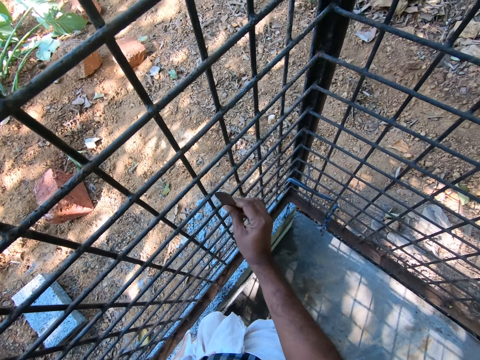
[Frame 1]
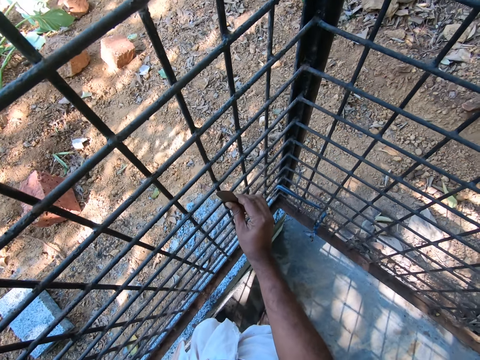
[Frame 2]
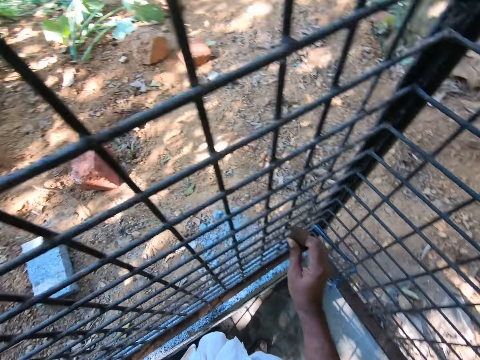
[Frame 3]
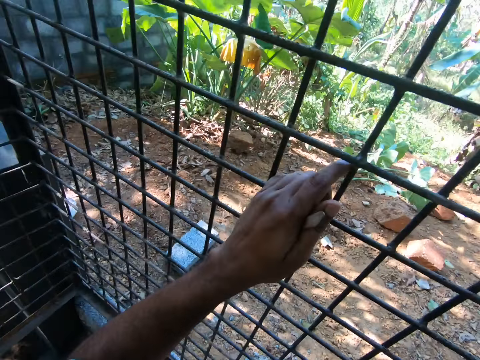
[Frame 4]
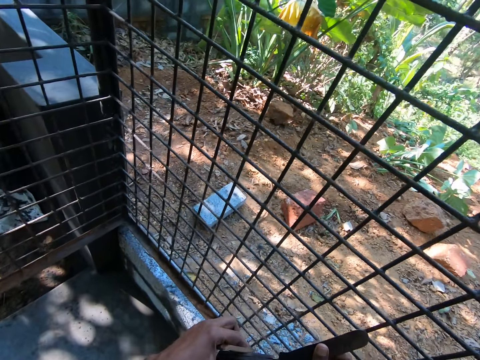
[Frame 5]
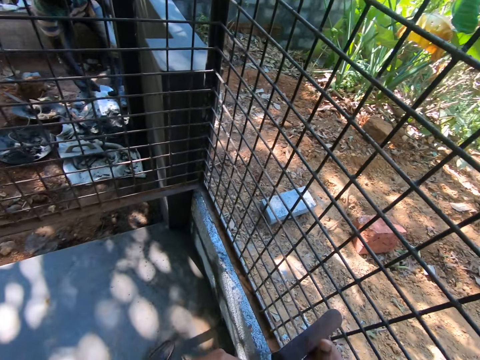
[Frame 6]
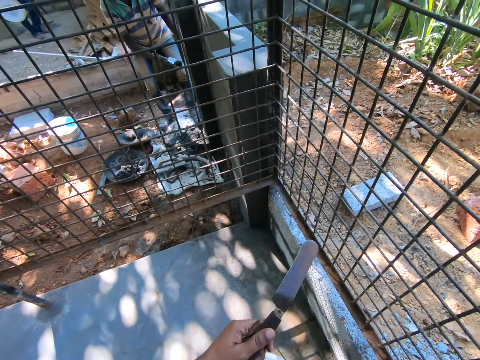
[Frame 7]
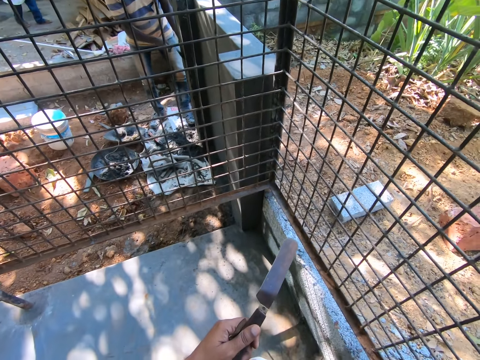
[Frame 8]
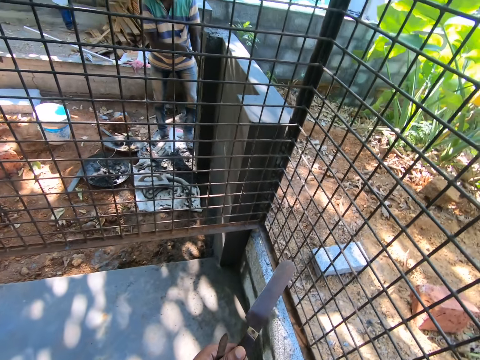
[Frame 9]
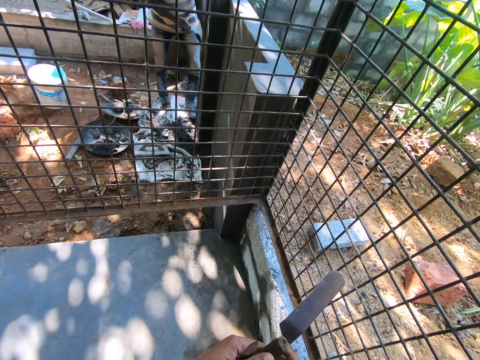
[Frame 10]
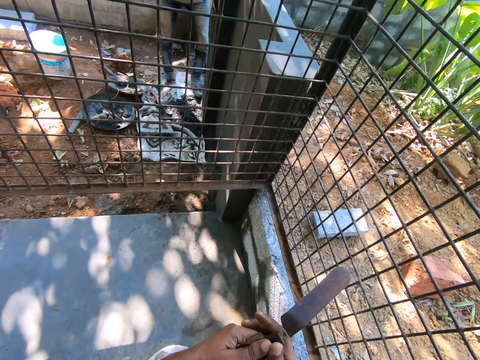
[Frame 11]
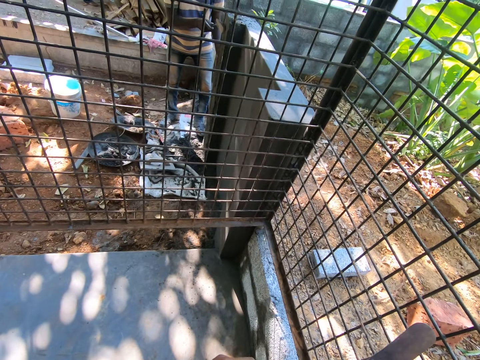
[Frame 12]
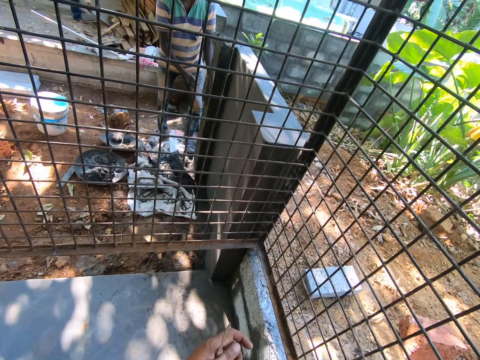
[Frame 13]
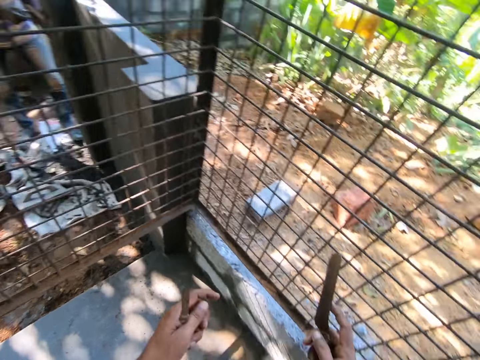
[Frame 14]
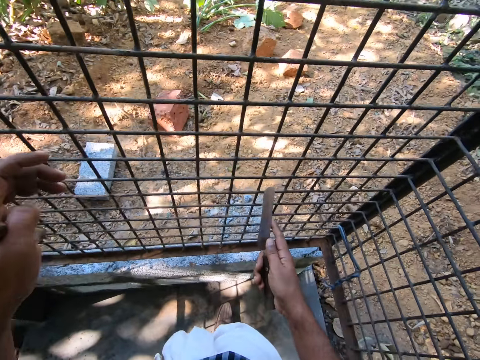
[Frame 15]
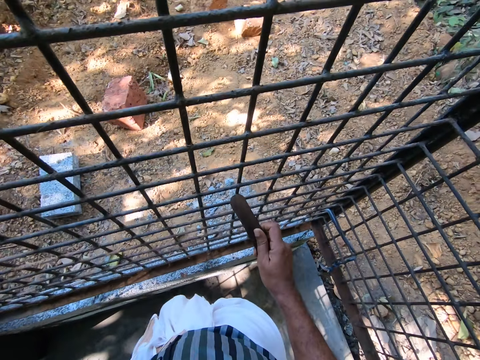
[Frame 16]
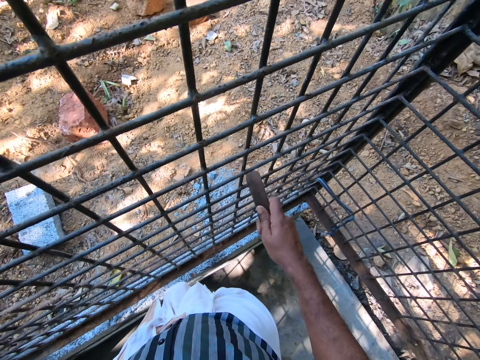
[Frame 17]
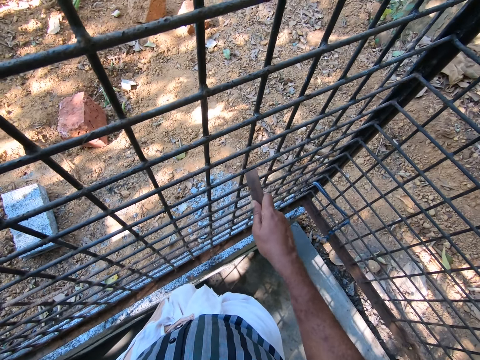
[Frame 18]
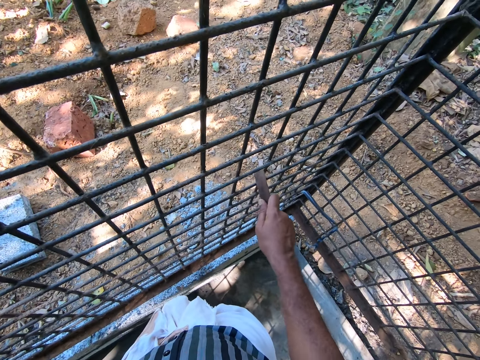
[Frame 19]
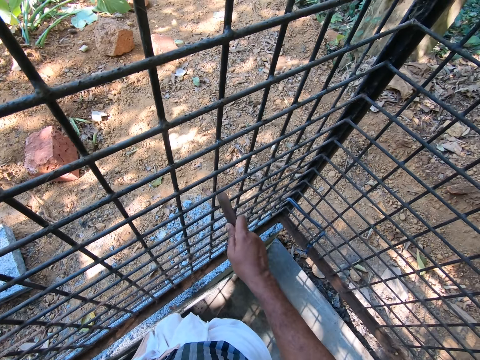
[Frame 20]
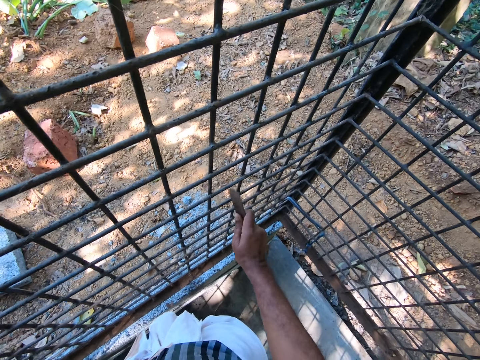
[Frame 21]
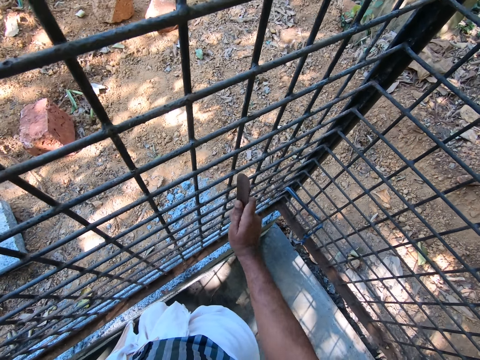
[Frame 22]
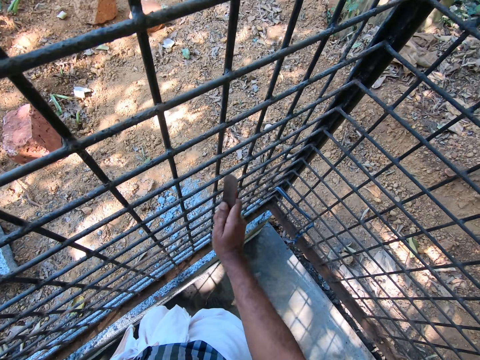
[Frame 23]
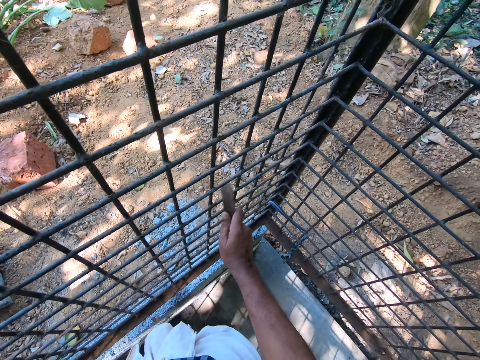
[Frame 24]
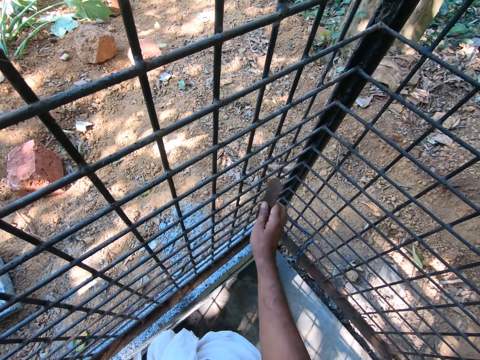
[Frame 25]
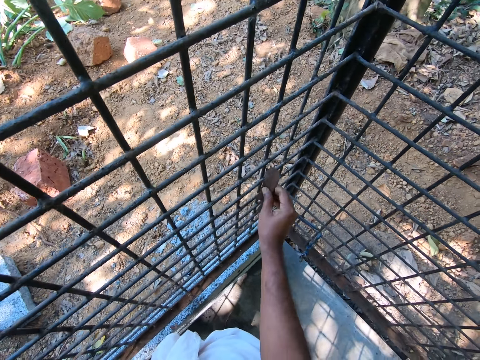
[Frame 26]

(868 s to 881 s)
The camera wearer turns around. They look around the room. They exchange the file to the left hand. They hold a piece of metal. They exchange the file to the right hand. They turn around. They scratch the wire mesh with the file.

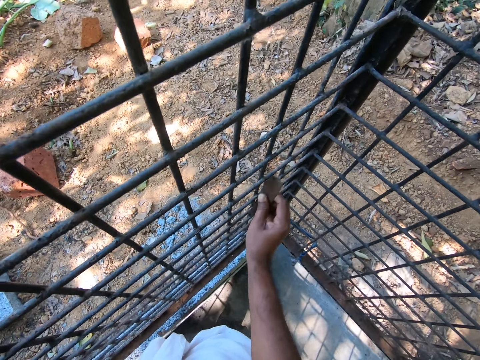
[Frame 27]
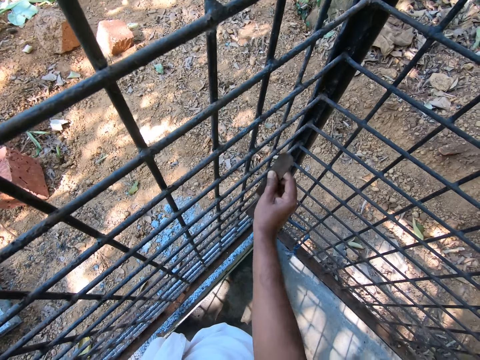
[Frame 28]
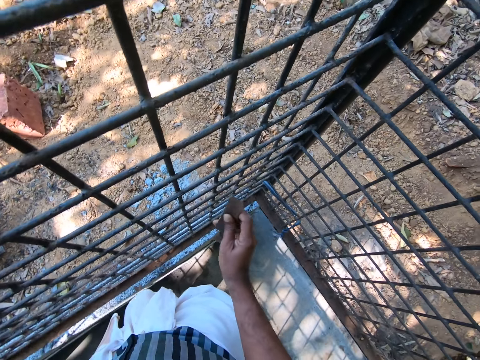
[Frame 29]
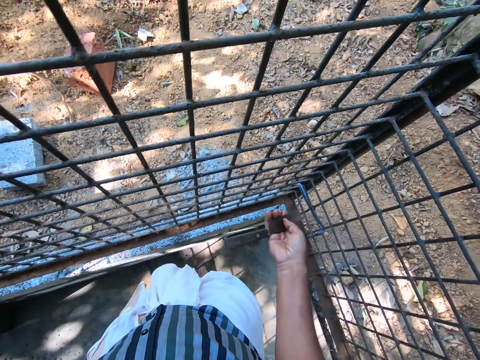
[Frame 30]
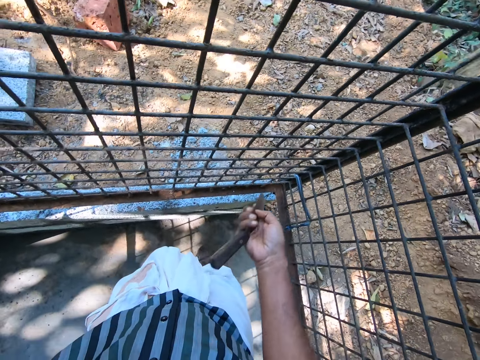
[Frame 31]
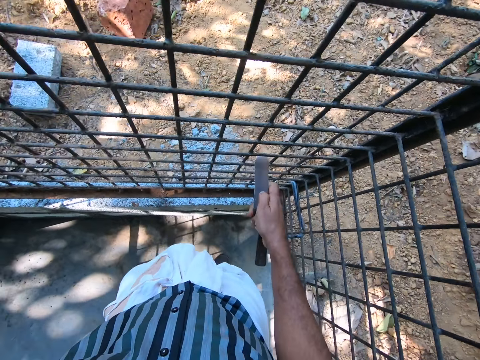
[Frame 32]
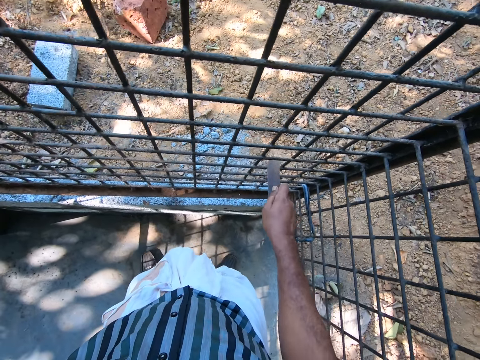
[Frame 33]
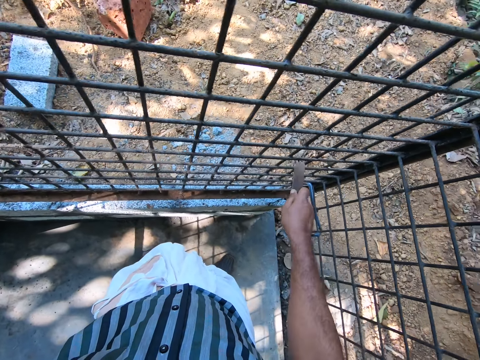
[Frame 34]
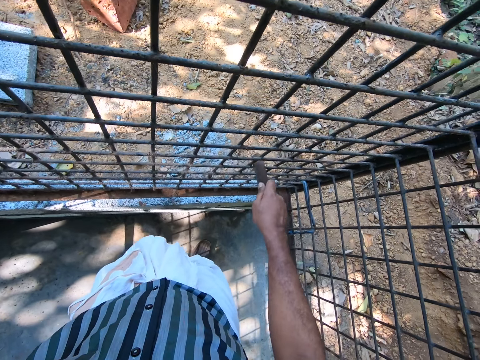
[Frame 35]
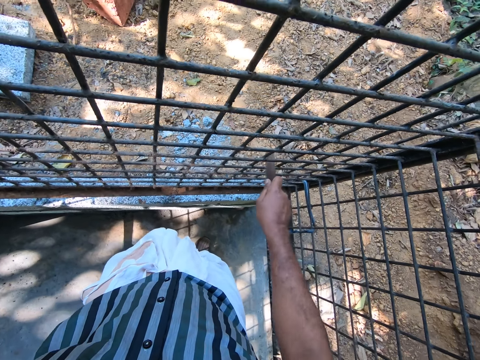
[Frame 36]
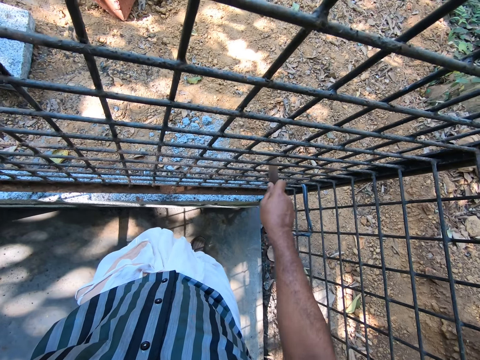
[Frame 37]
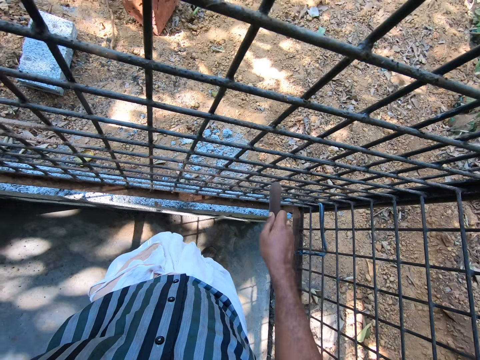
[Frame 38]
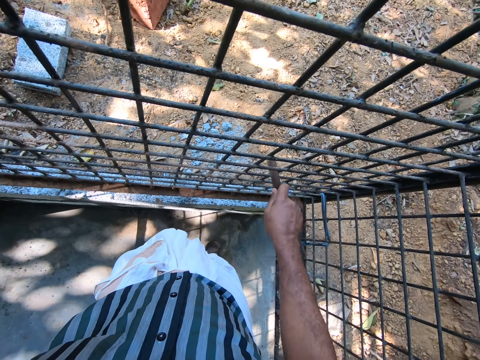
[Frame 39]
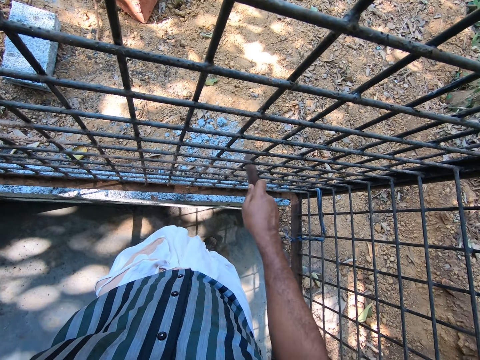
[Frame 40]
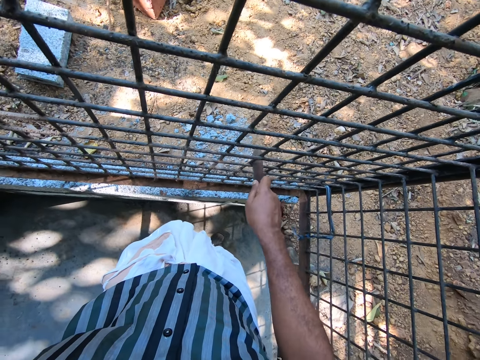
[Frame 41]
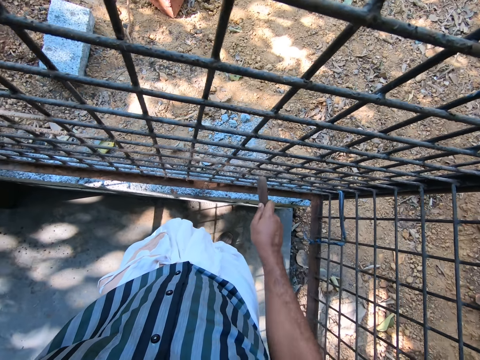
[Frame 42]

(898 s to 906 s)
The camera wearer moves the file in his hands. He scratches the wire mesh with the file.

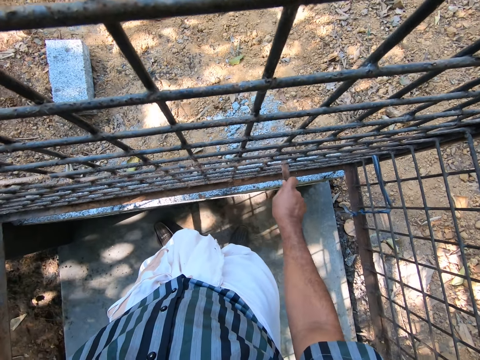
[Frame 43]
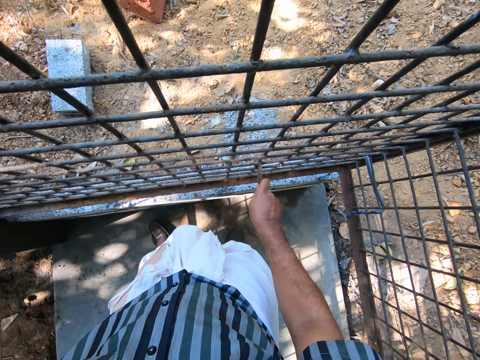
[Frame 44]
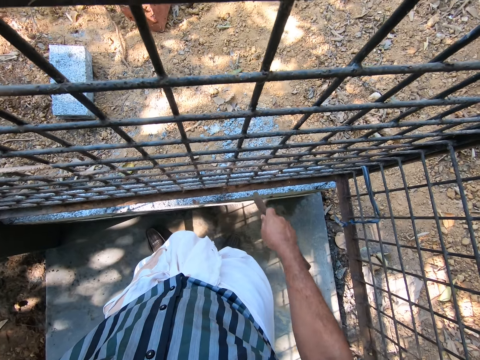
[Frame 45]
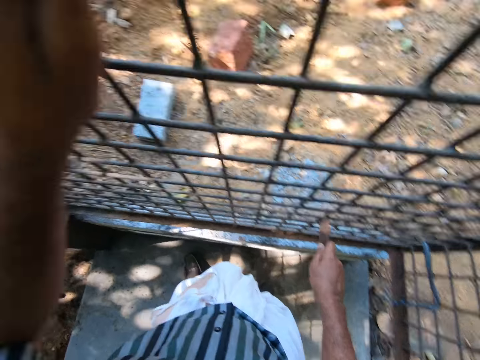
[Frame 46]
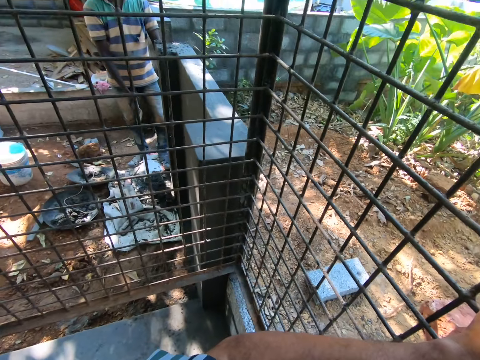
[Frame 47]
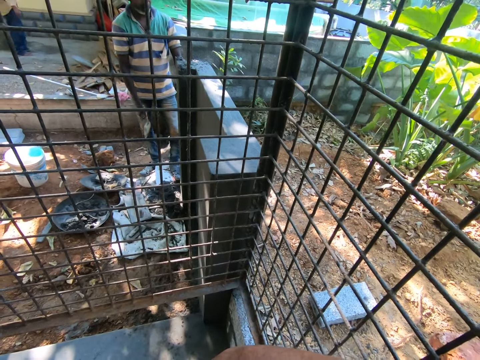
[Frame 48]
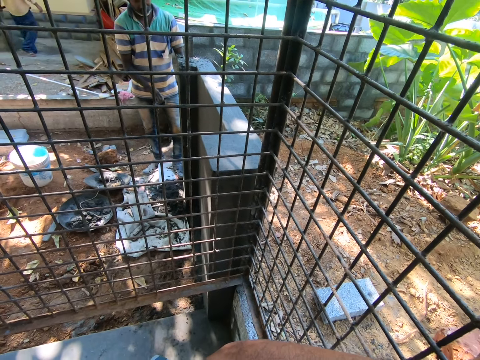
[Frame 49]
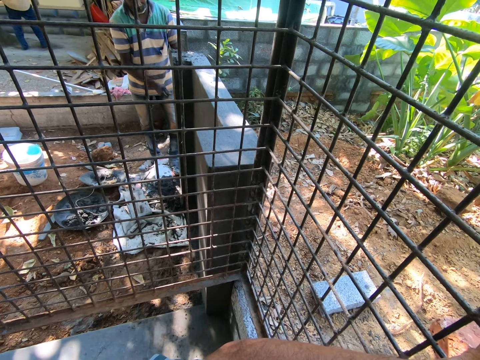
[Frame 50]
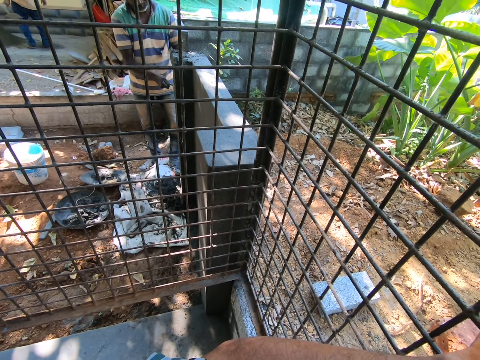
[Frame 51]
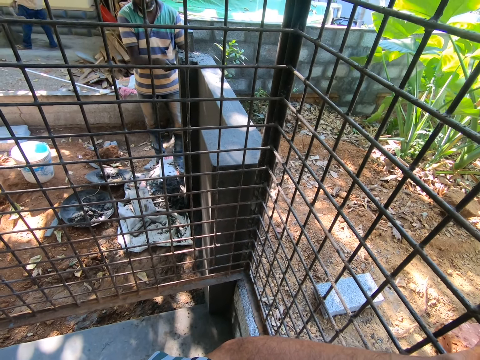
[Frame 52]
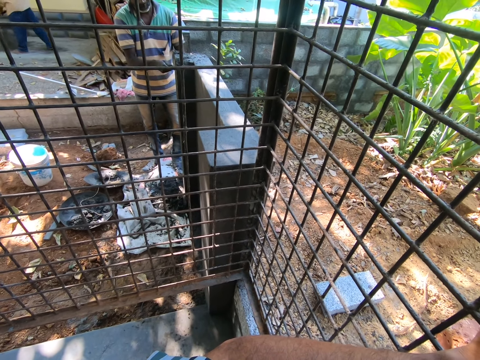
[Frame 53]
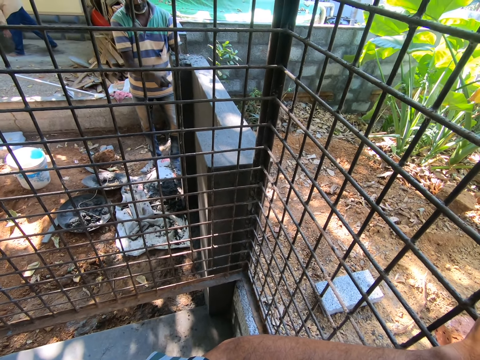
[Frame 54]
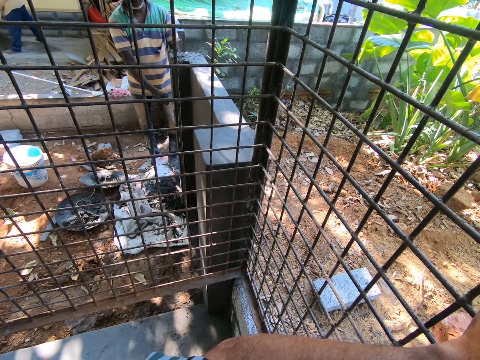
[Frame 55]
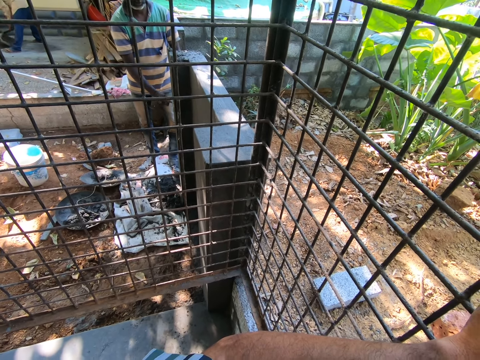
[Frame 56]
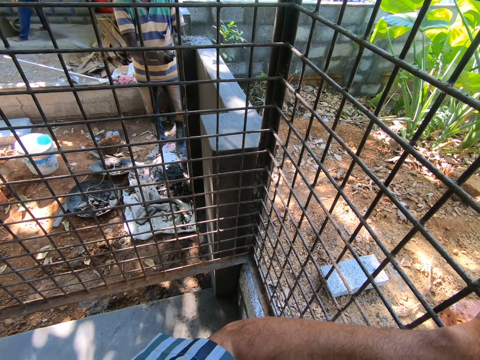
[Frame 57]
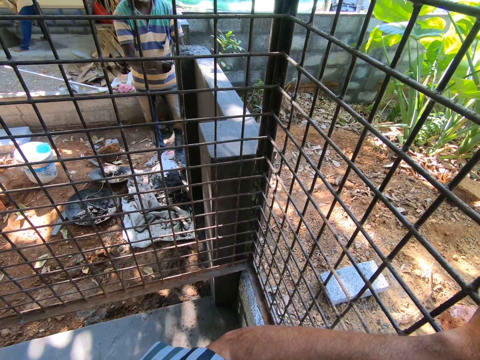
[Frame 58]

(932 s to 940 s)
The camera wearer turns around. They look around the room. They converse with a person. The person constructs with cement.
